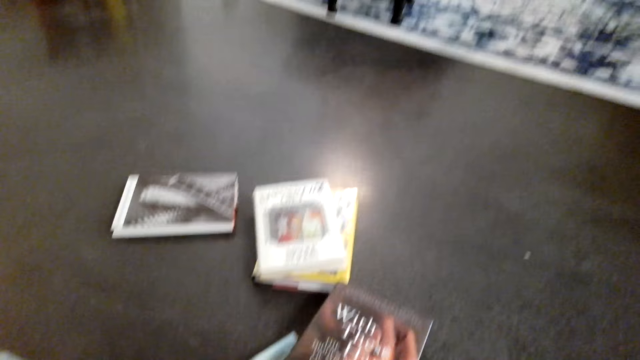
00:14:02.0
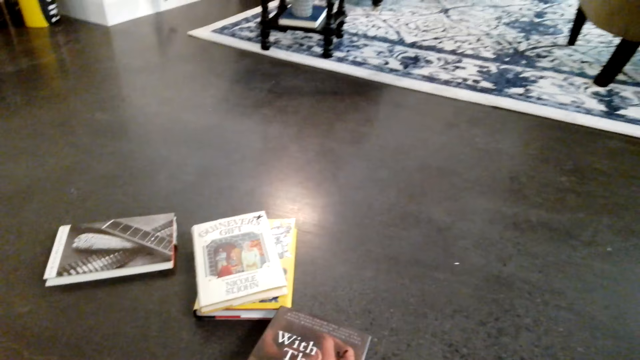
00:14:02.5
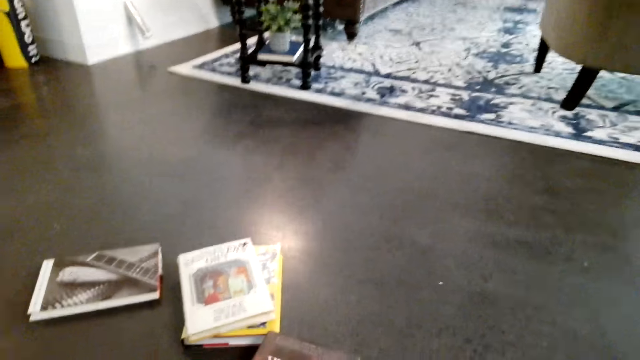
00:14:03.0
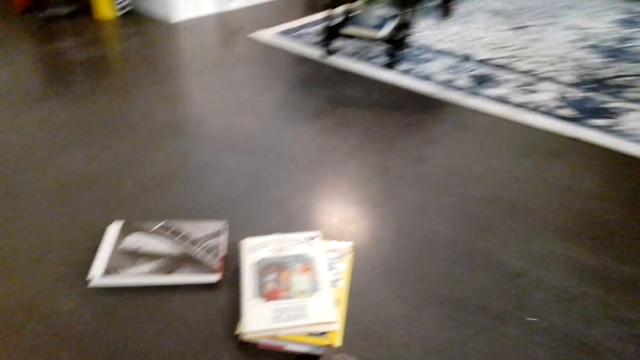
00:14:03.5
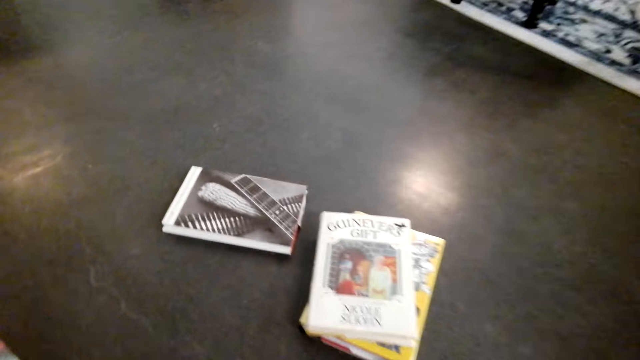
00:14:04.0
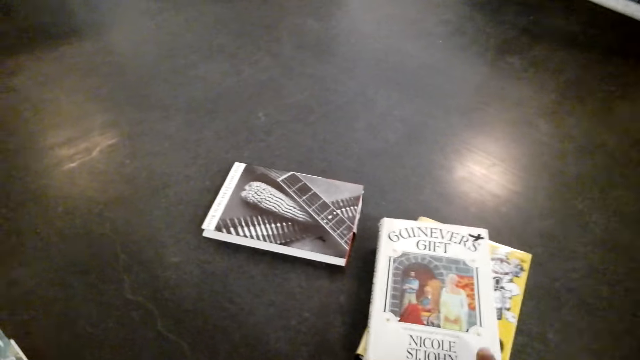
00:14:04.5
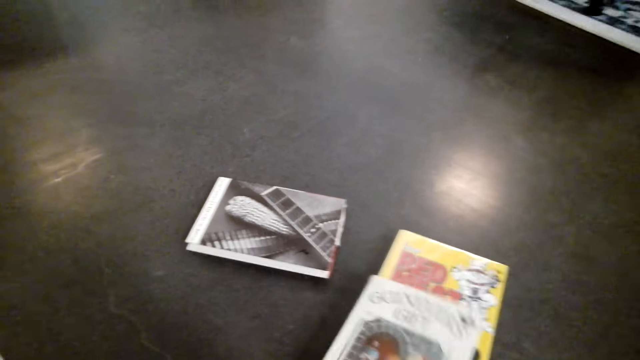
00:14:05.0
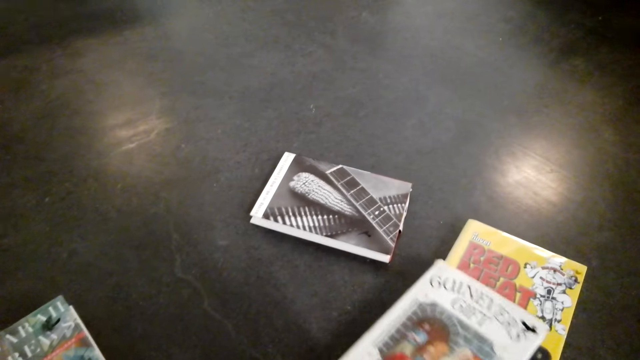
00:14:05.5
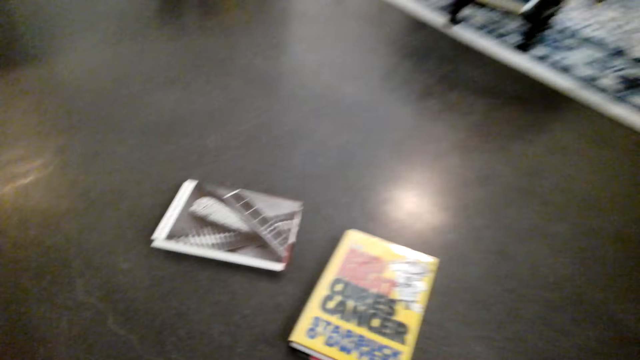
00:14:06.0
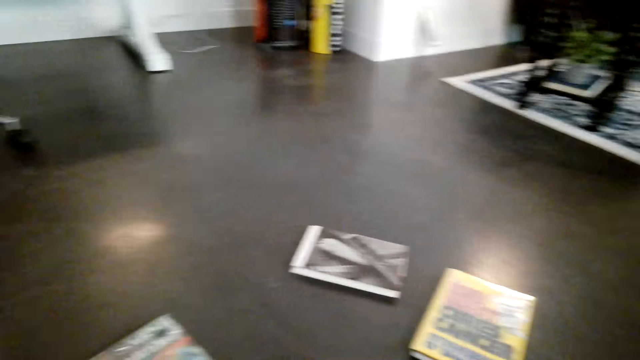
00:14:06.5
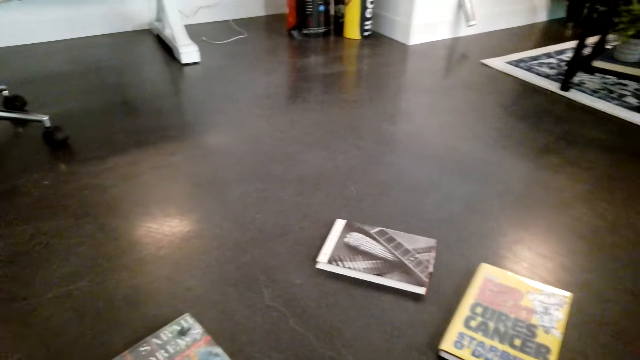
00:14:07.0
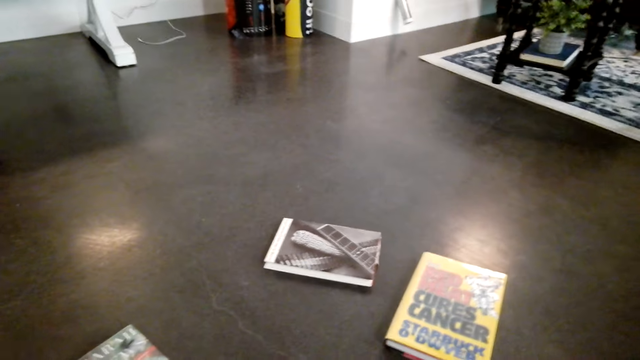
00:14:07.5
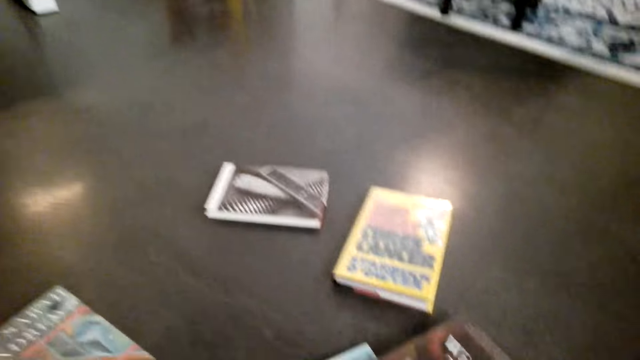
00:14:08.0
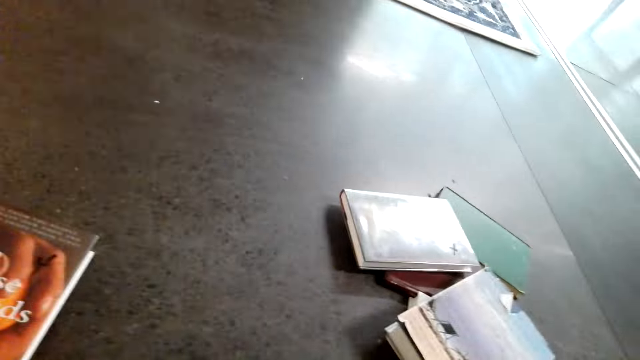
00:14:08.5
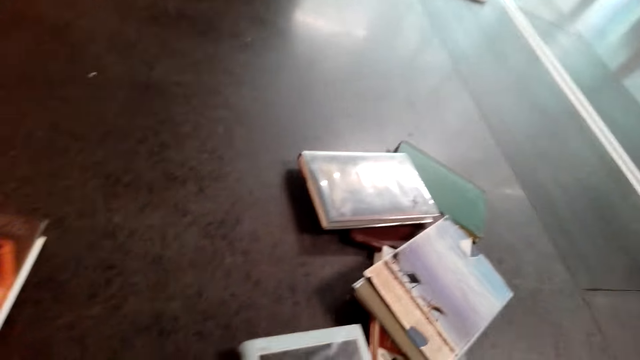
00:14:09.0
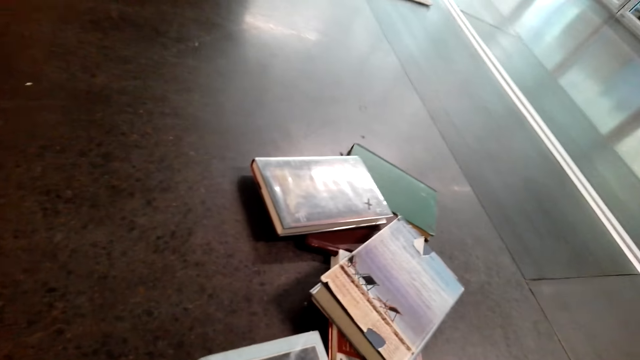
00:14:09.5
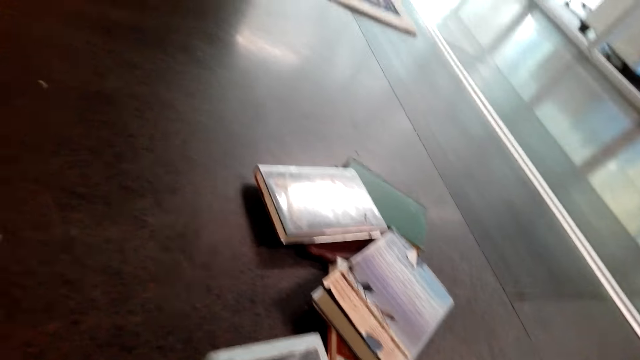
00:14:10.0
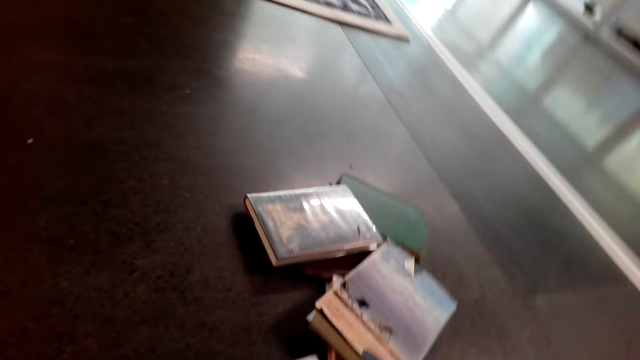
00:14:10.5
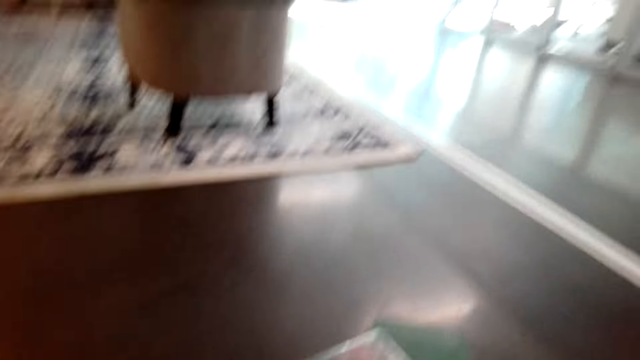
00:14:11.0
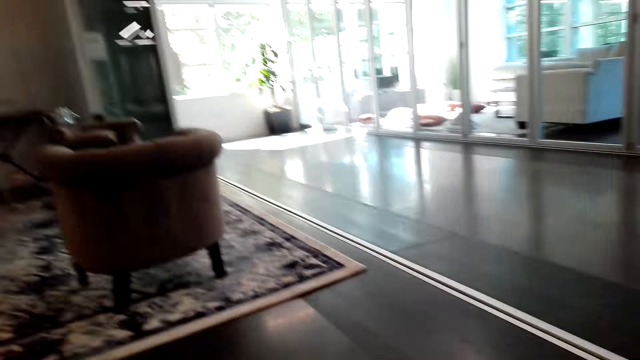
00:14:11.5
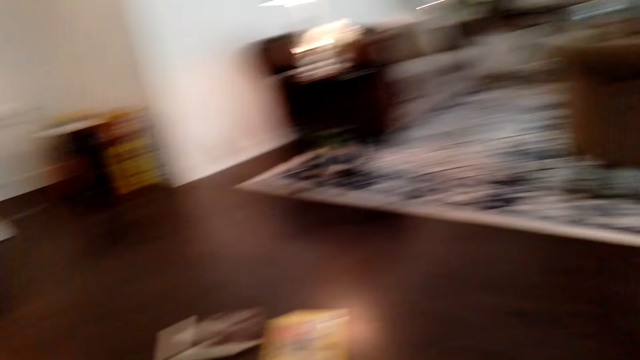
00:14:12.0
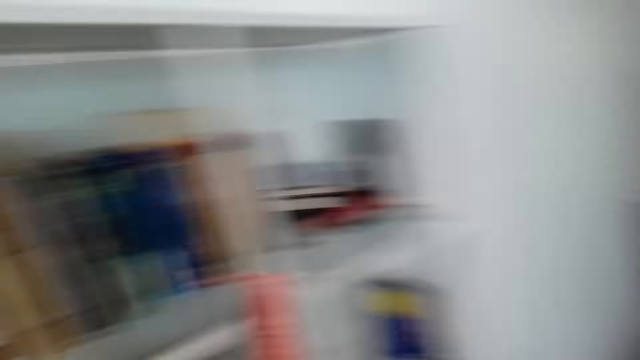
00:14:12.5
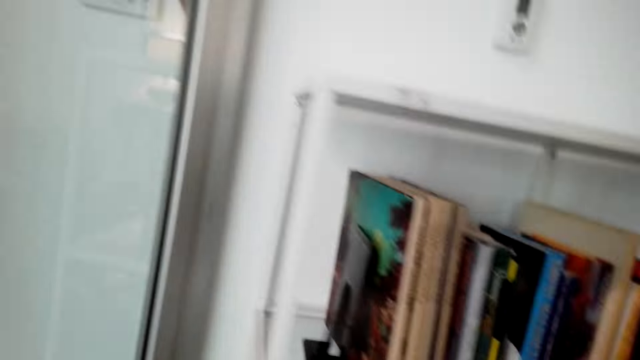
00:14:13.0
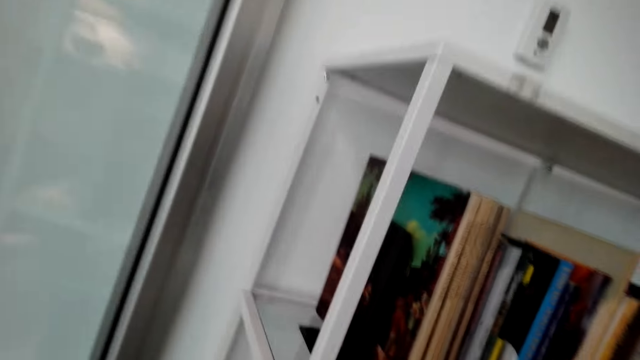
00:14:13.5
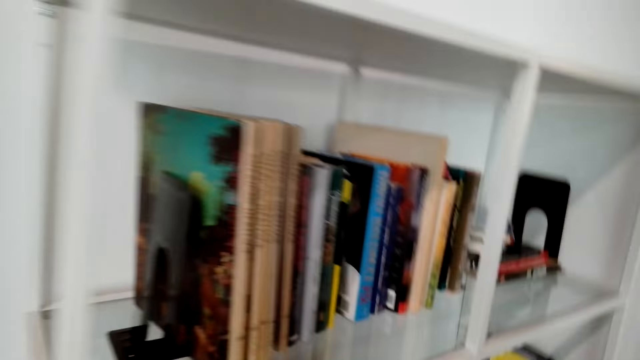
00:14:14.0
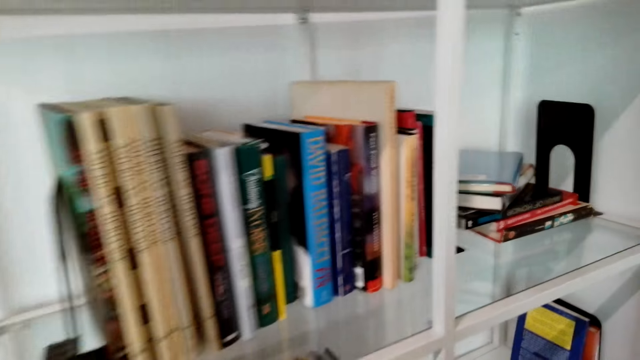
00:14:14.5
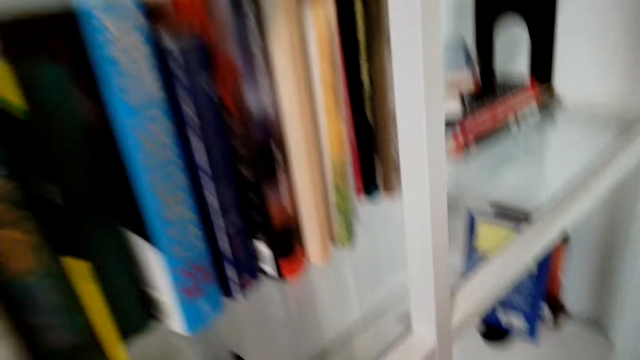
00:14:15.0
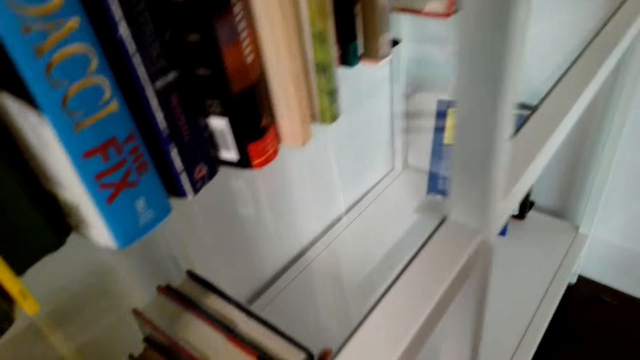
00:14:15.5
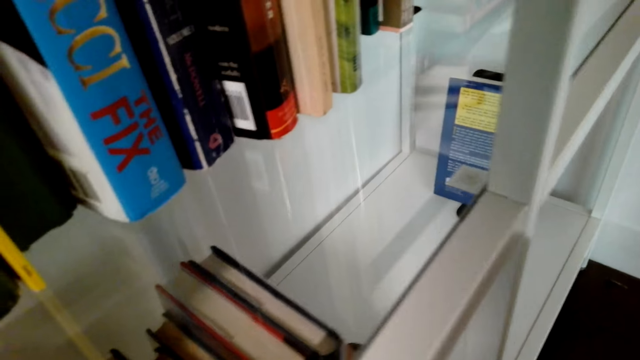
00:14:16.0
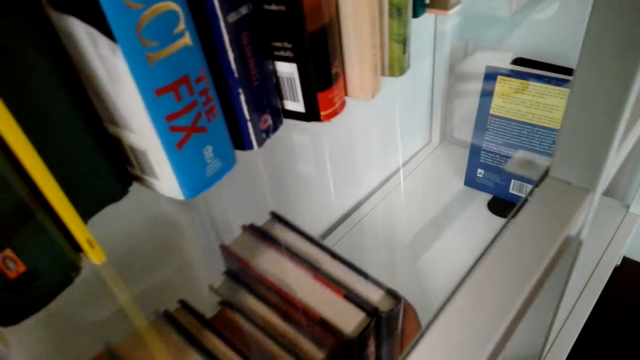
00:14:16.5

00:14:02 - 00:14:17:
The camera wearer picks up a book. They look around. They place the books in the shelf.

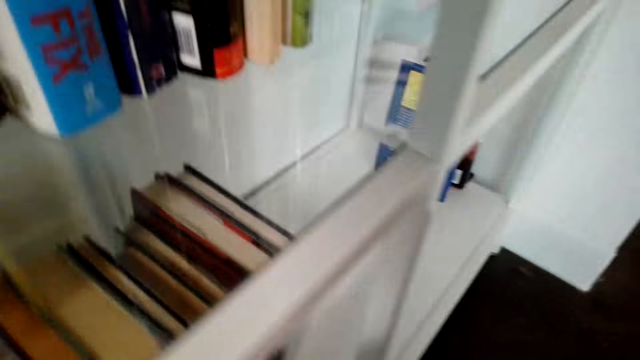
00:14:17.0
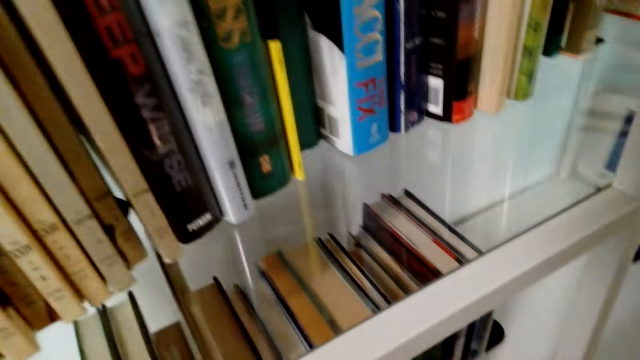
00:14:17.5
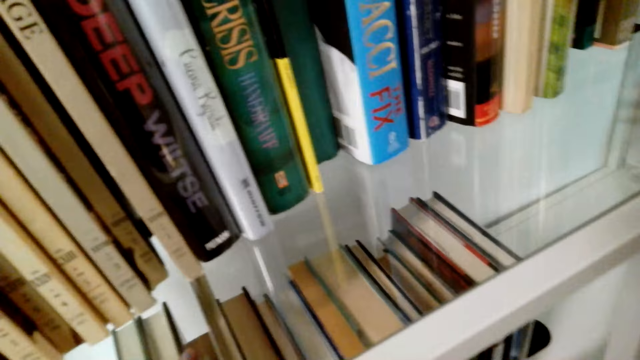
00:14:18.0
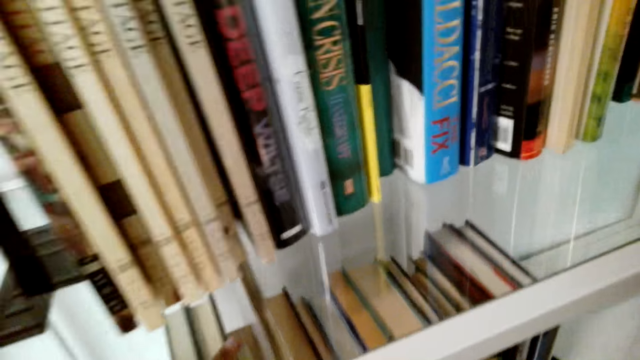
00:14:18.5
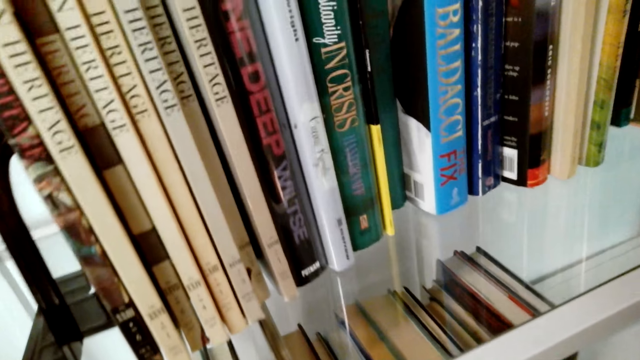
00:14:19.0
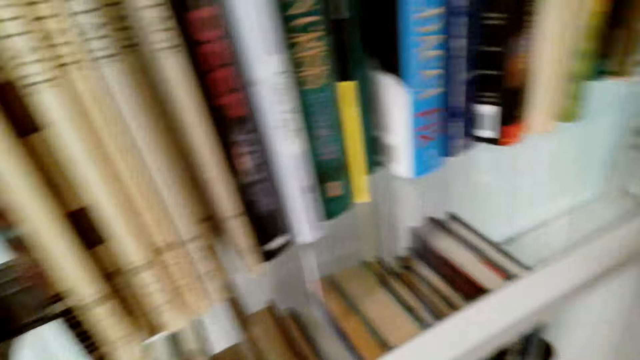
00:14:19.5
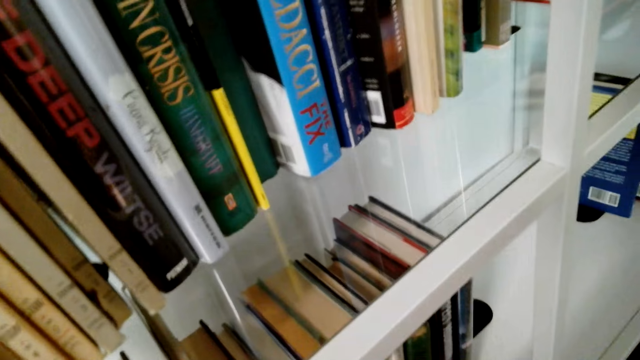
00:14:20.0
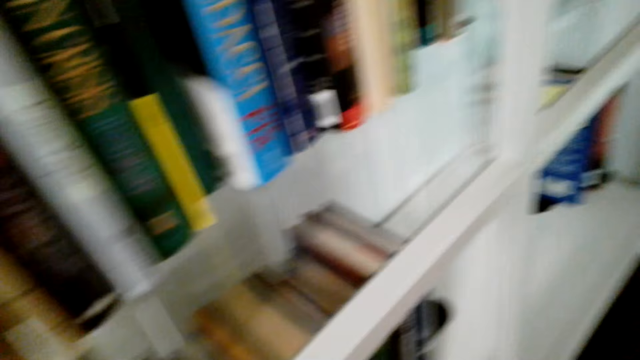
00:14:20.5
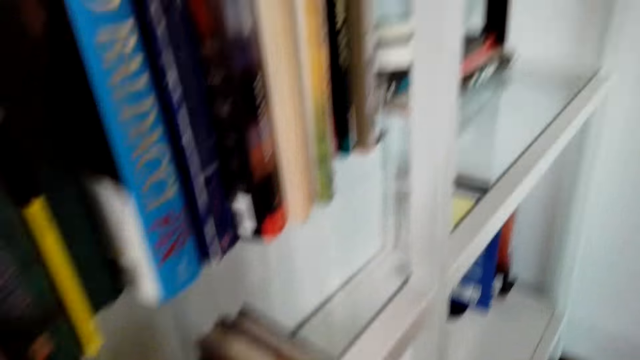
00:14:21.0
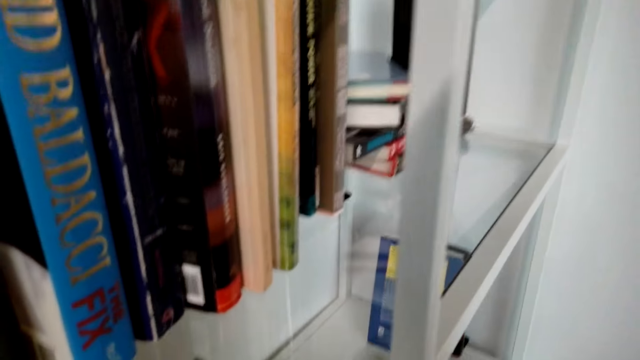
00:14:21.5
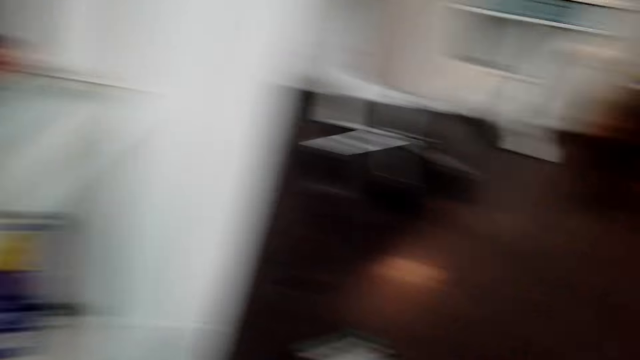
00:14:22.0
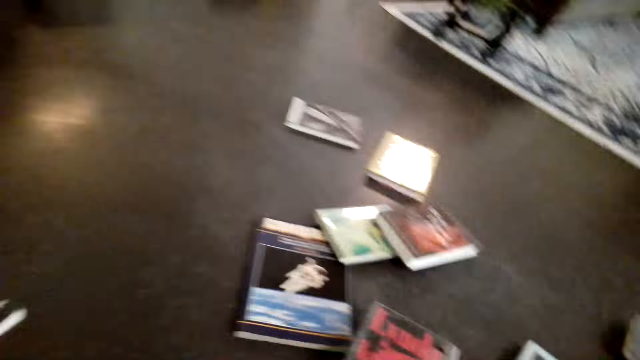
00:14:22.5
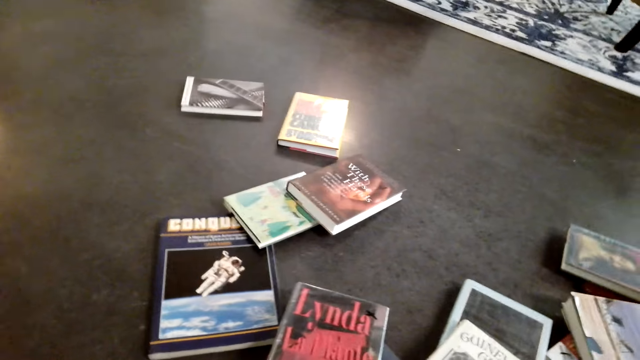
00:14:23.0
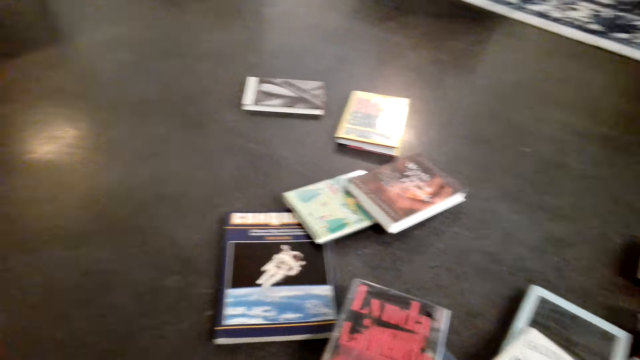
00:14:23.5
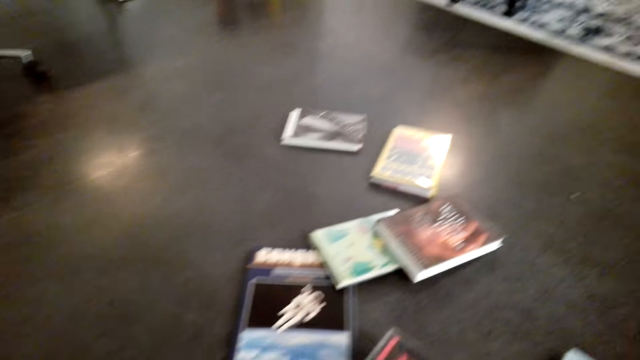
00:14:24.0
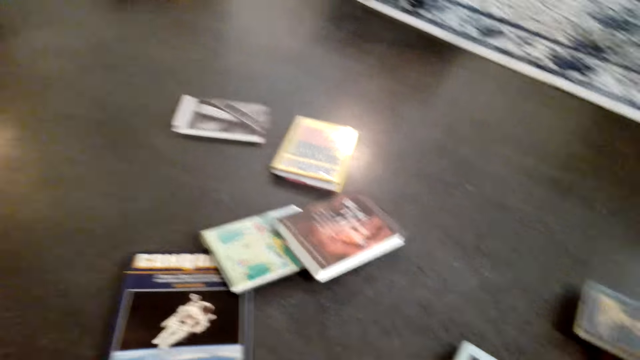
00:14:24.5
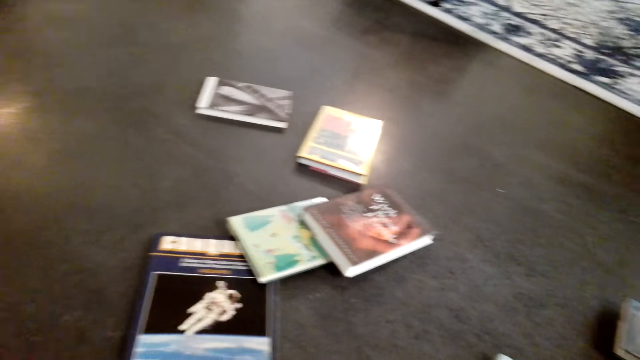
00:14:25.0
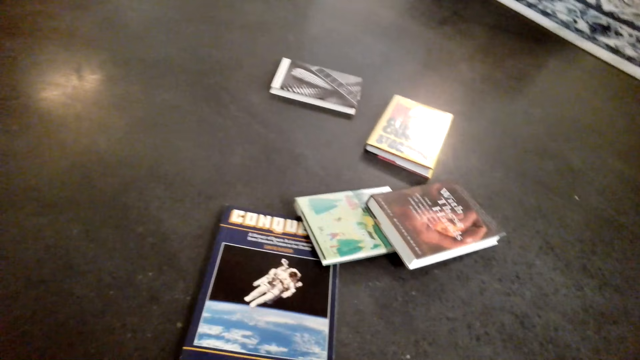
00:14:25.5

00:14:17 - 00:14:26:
The camera wearer picks the books from the floor.
